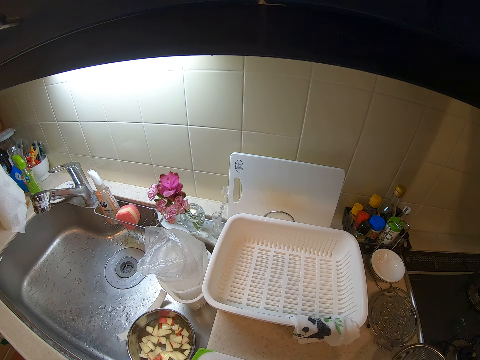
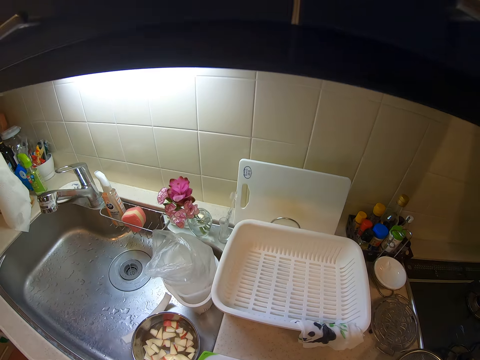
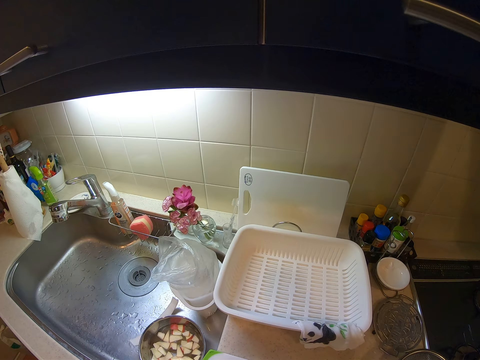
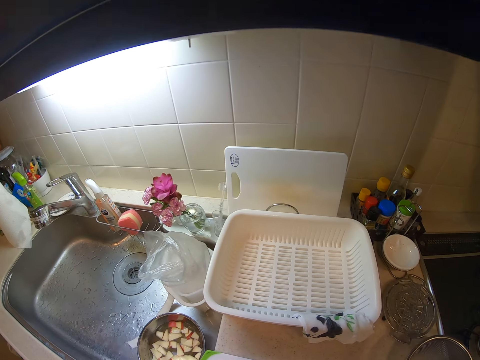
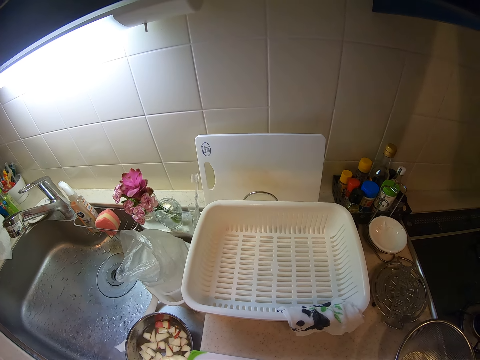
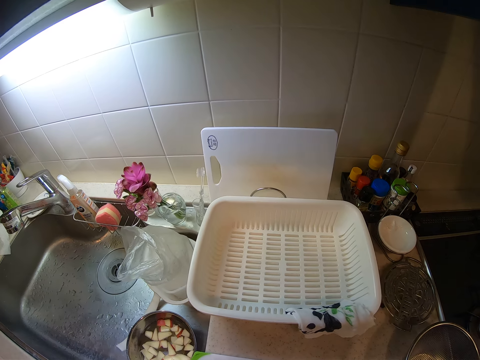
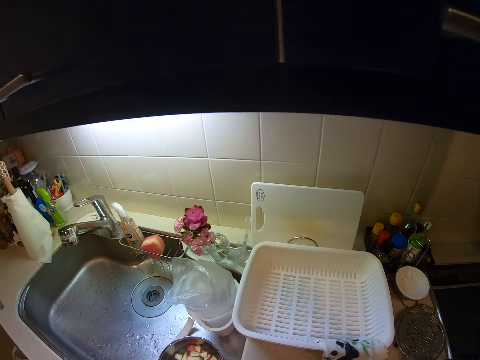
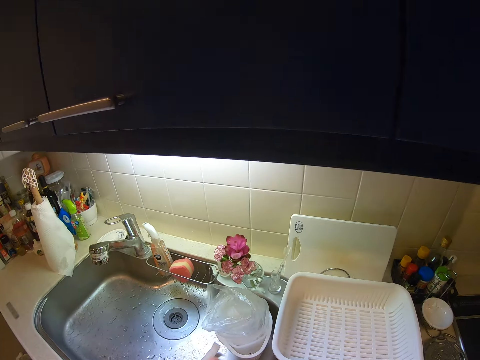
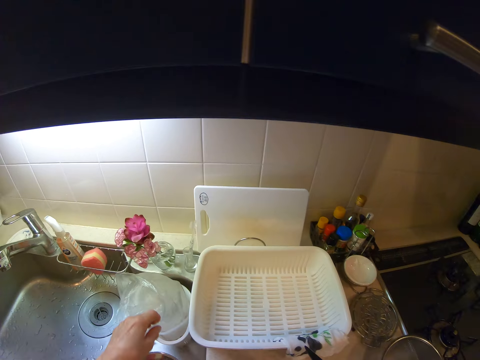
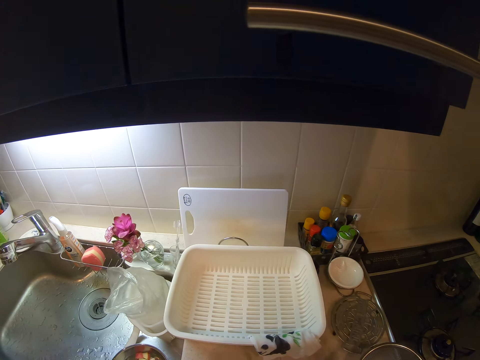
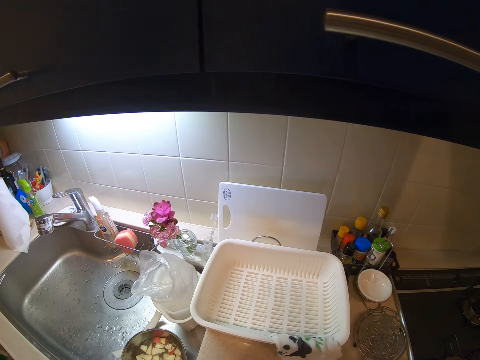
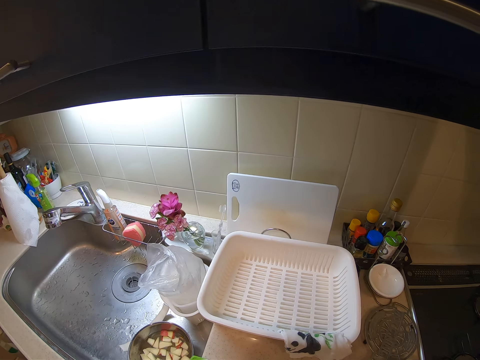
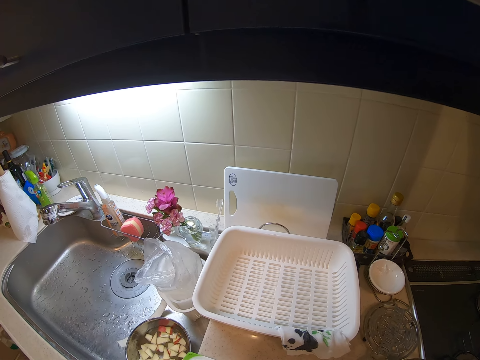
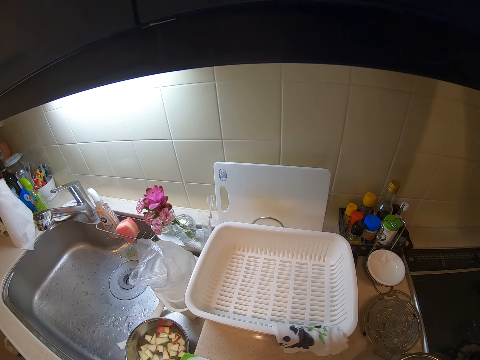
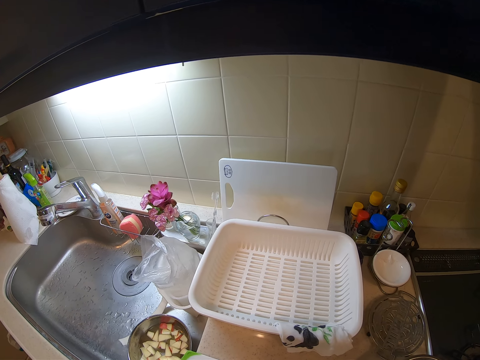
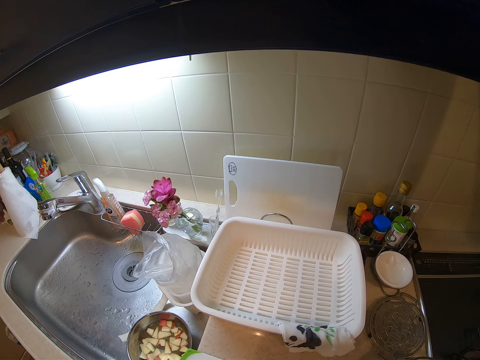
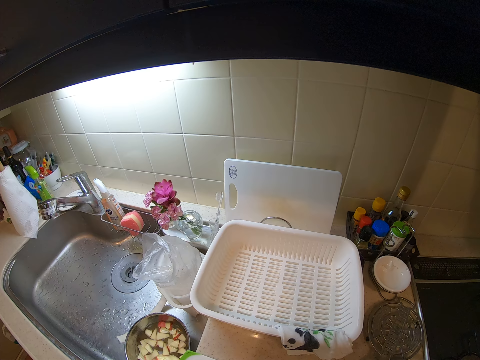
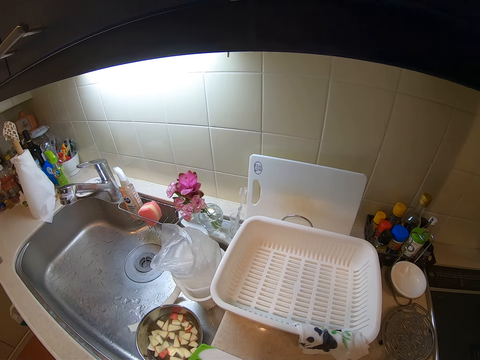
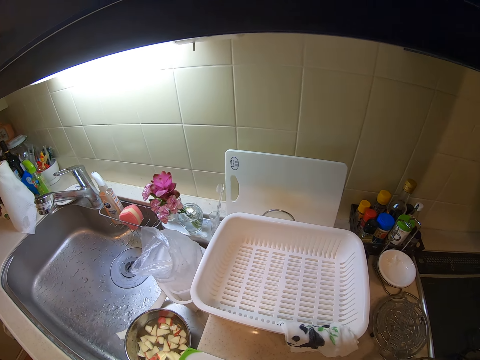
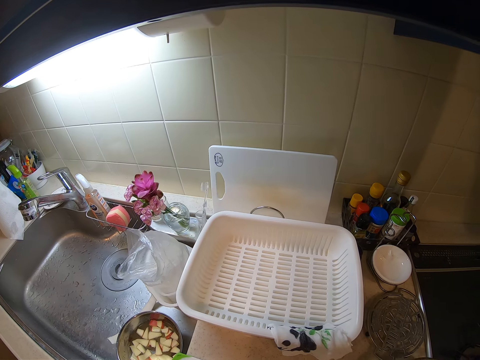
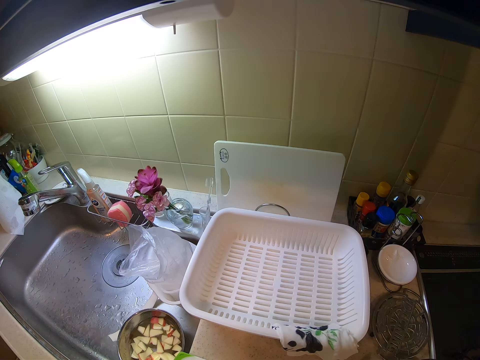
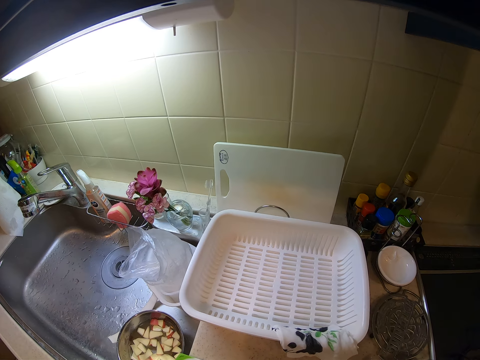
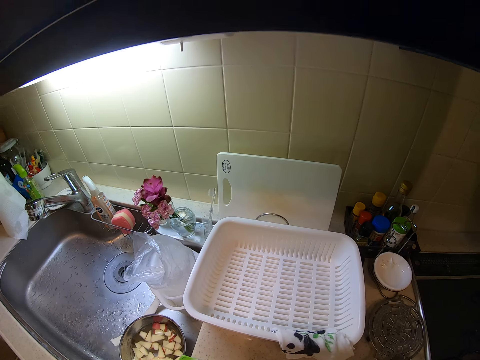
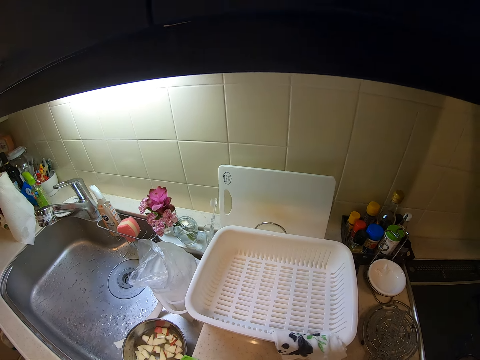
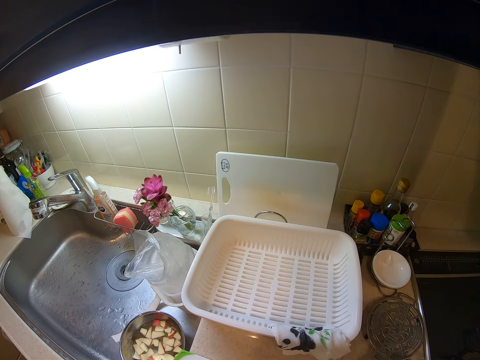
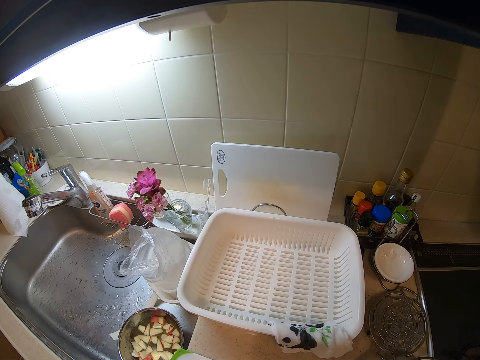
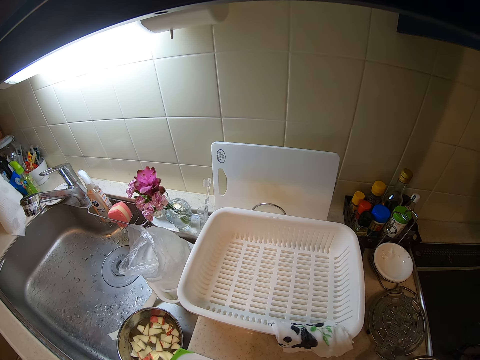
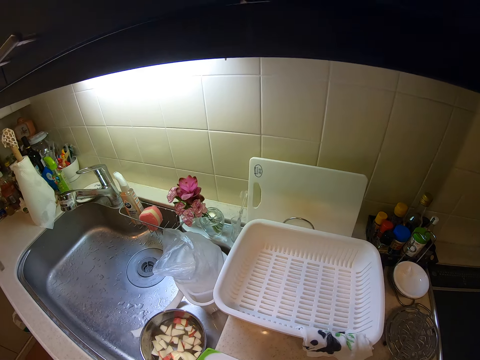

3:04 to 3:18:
The camera wearer cuts the slice of yam on the chopping board with the knife. They throw a piece of yam into the trash can or clear vinyl cover. They cut the slice of yam on the chopping board with the knife again. They cut something with the knife.

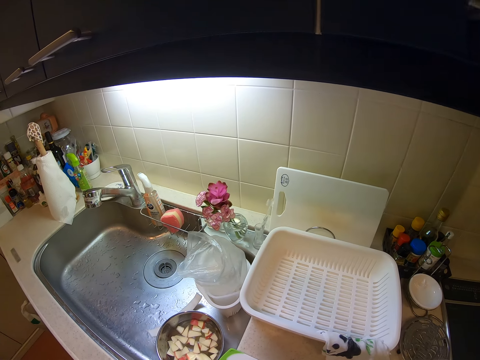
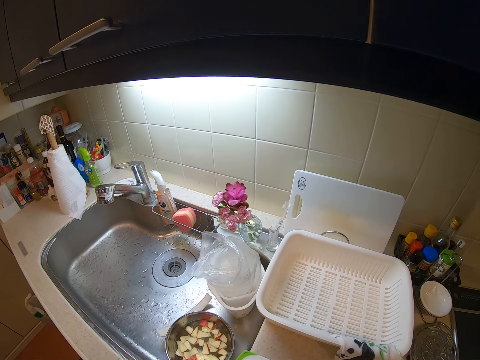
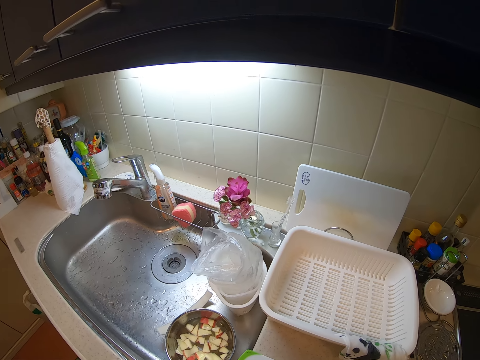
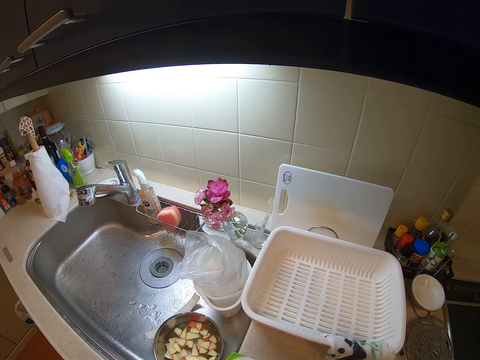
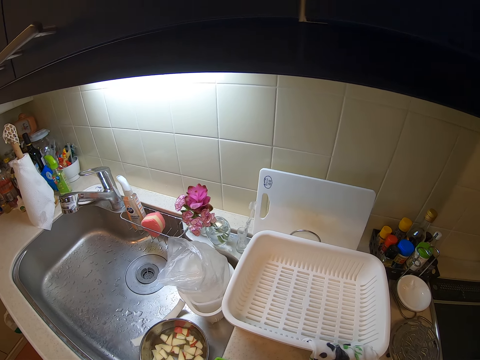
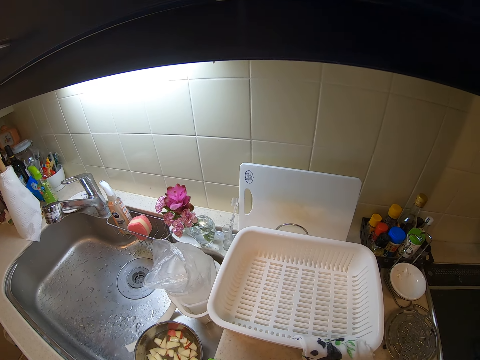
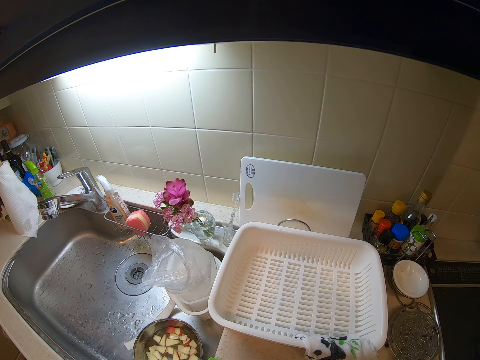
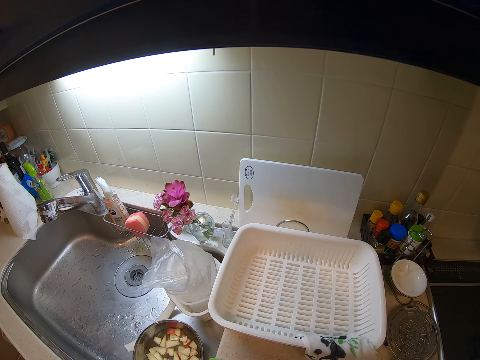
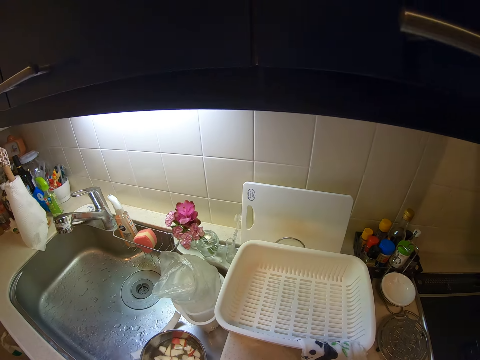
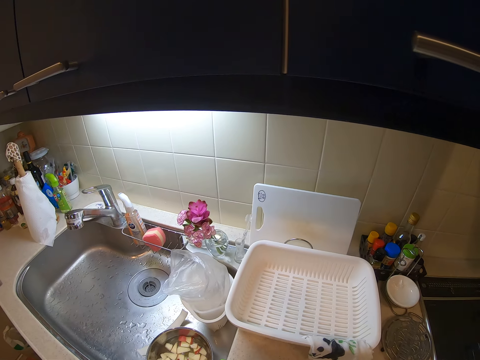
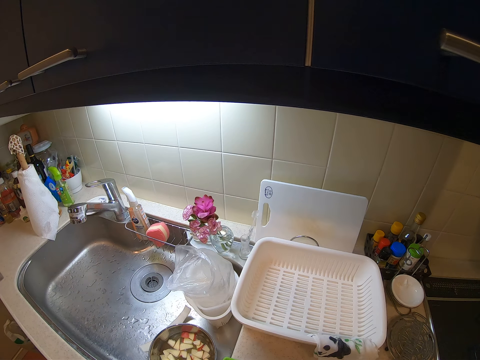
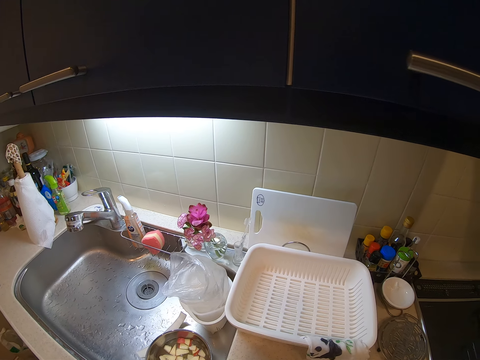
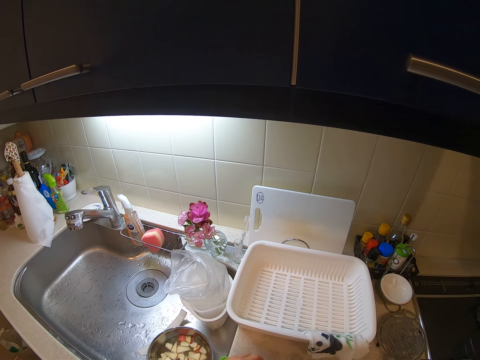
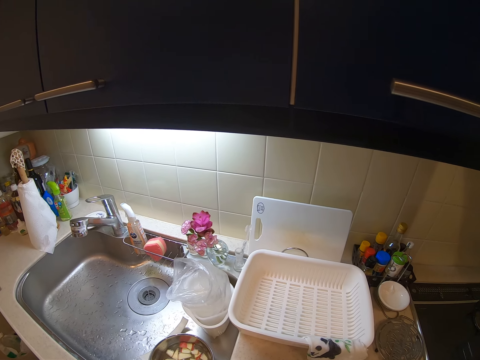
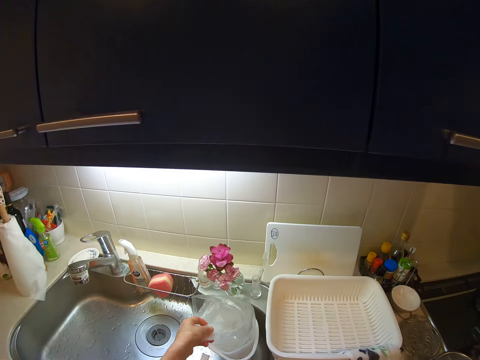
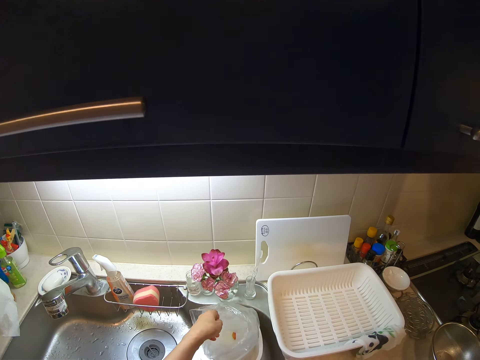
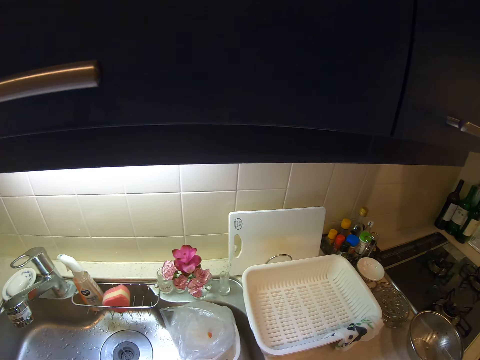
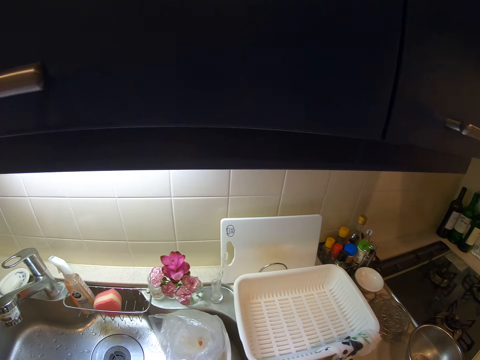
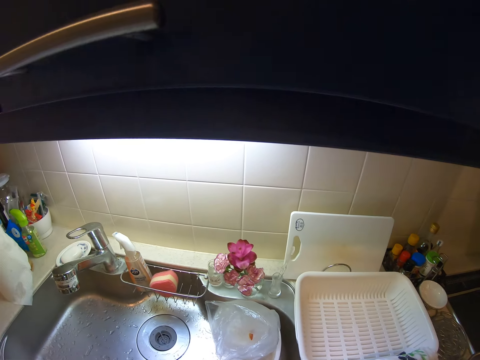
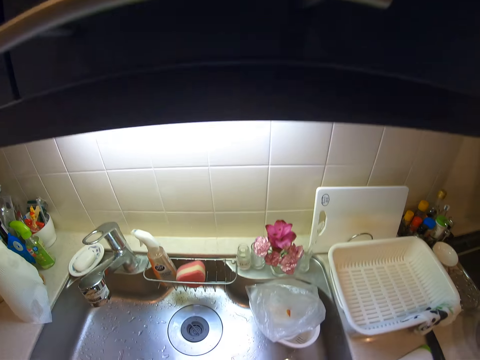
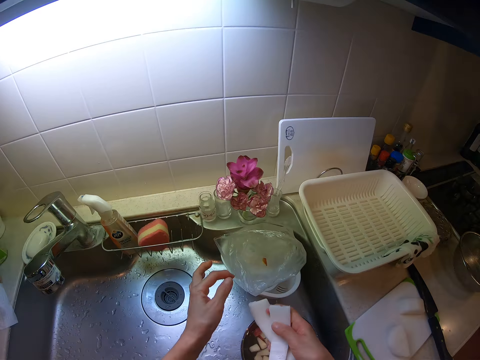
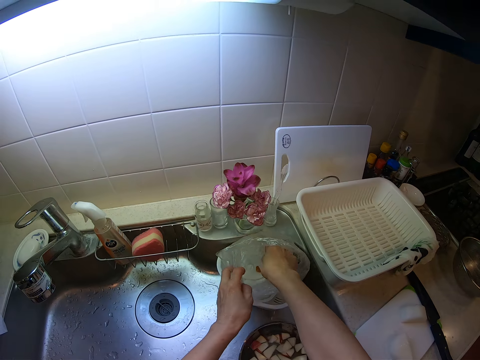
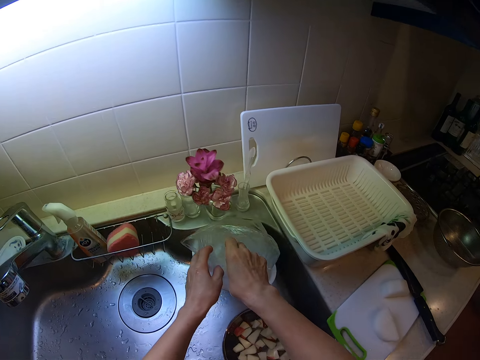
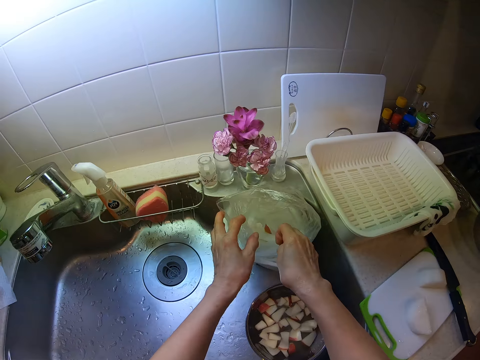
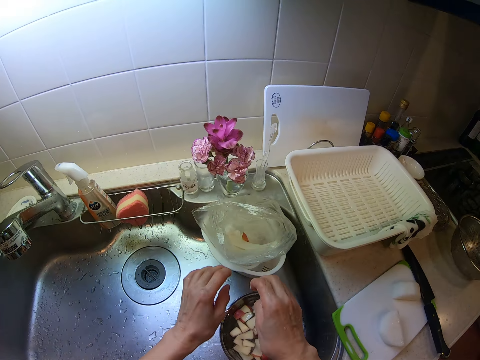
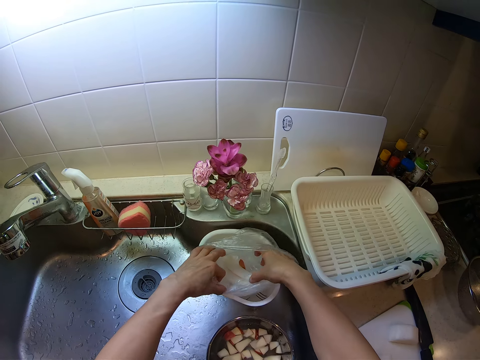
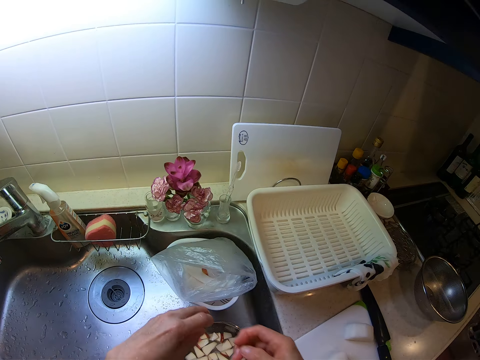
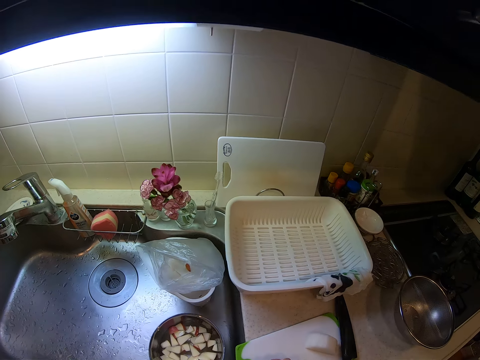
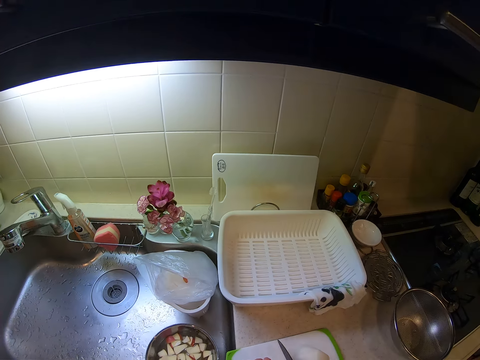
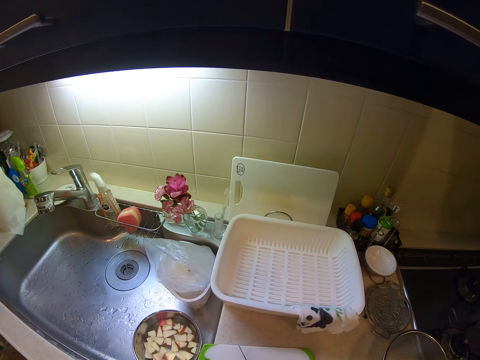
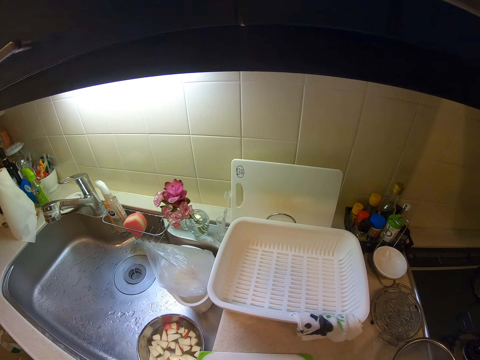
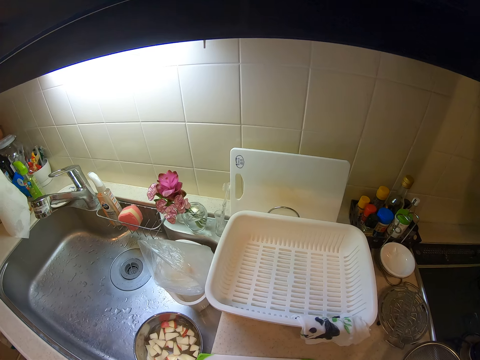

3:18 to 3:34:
The camera wearer looks around. They cut something with the knife. They throw a piece of yam into the trash can or clear vinyl cover. They pick the skin or peeling of the yam in the sink. They break the peeling into two pieces. They throw the skin of yam into the trash bin in the sink. They place the peelings in the clear vinyl cover. They open the clear vinyl cover. They pick the knife from the countertop. They cut the slice of yam on the chopping board with the knife.
